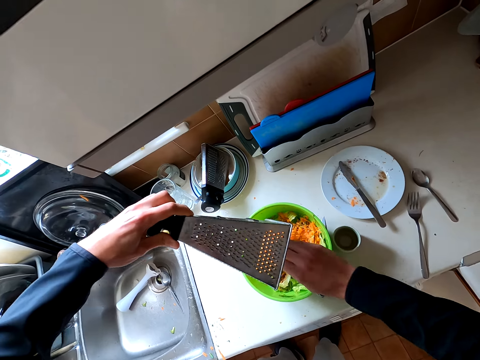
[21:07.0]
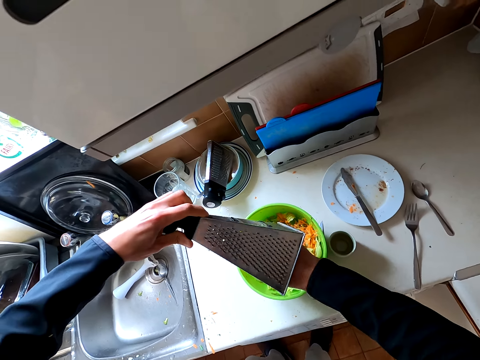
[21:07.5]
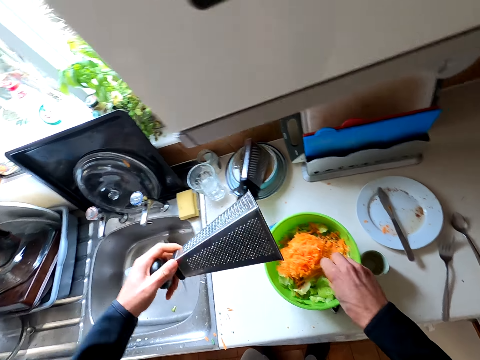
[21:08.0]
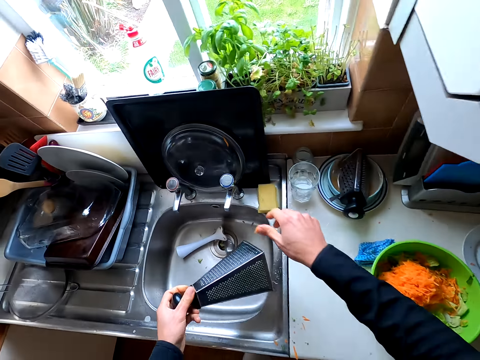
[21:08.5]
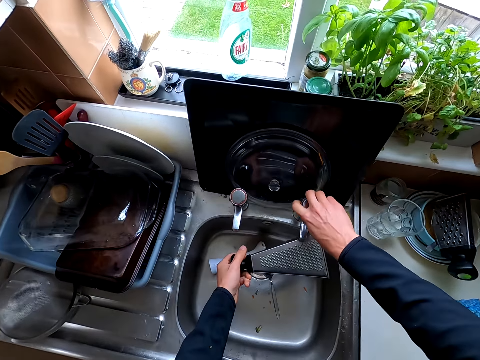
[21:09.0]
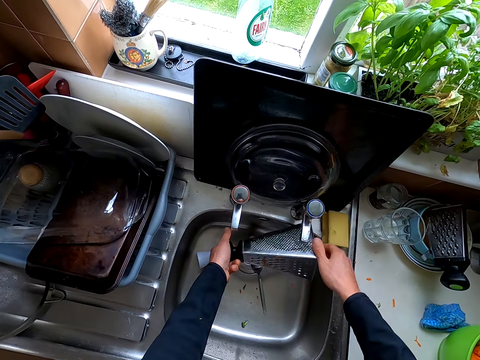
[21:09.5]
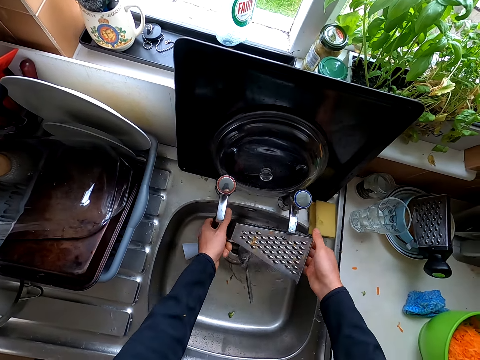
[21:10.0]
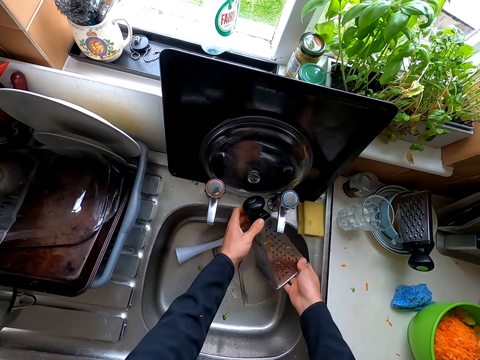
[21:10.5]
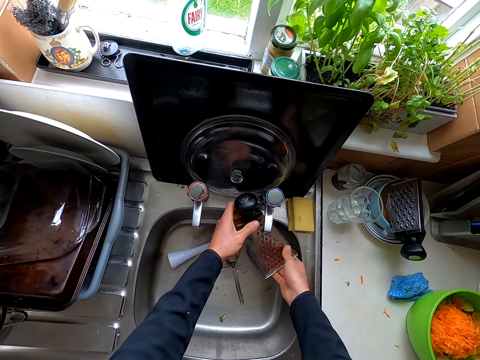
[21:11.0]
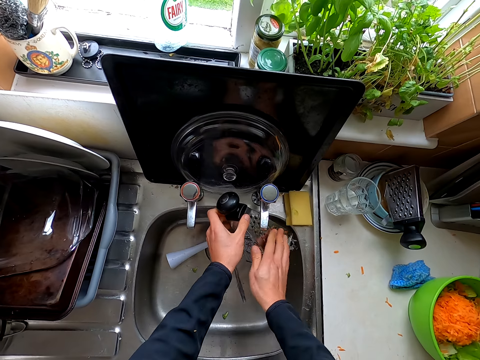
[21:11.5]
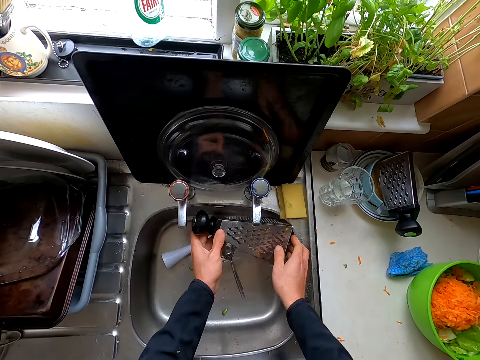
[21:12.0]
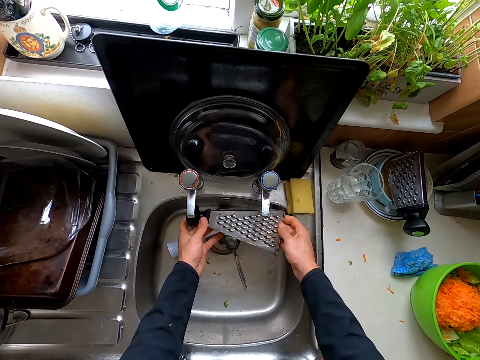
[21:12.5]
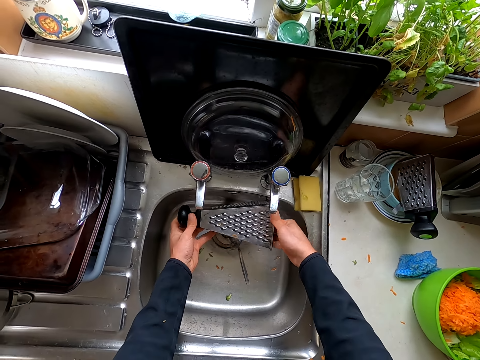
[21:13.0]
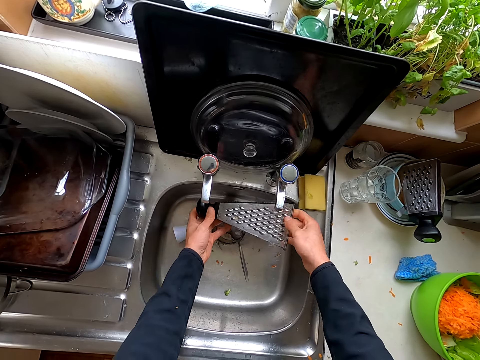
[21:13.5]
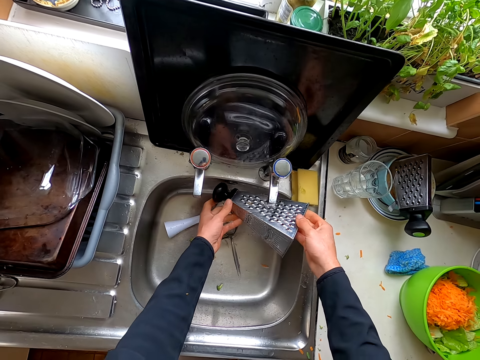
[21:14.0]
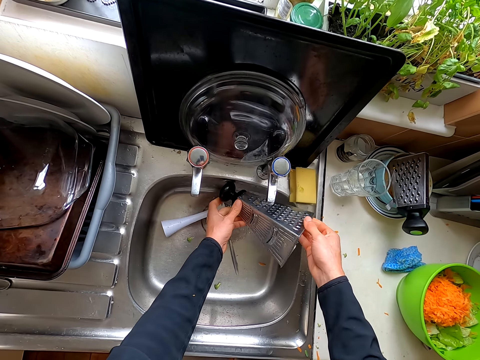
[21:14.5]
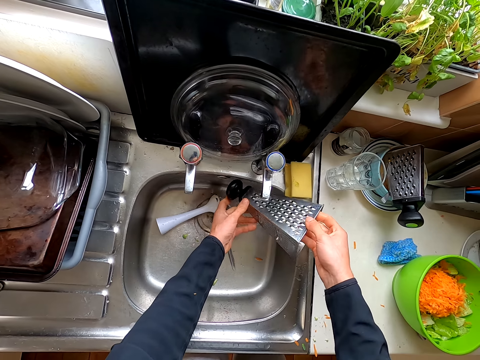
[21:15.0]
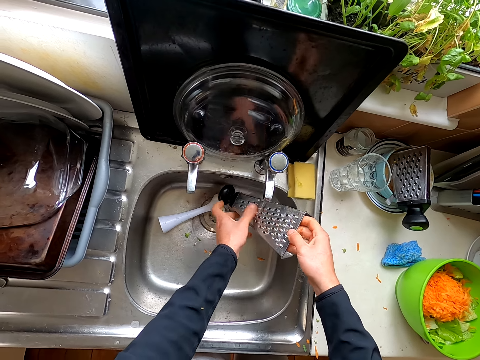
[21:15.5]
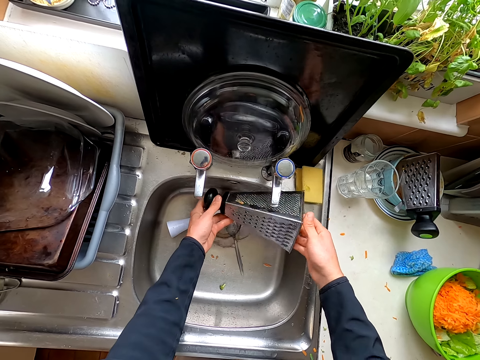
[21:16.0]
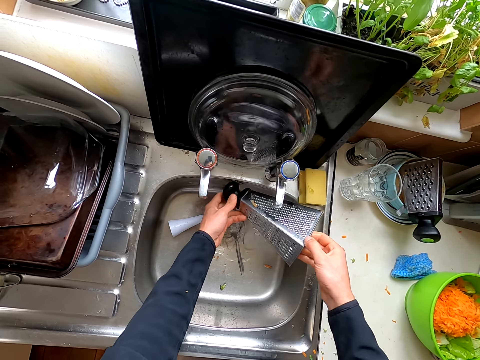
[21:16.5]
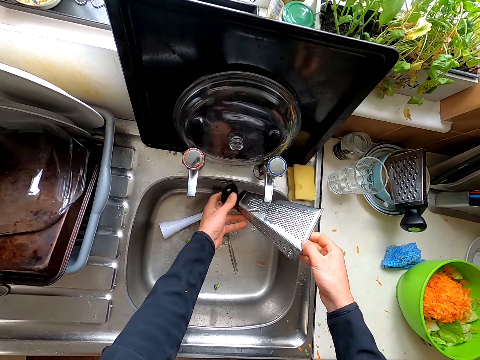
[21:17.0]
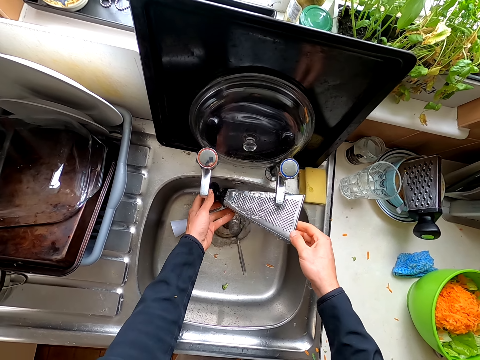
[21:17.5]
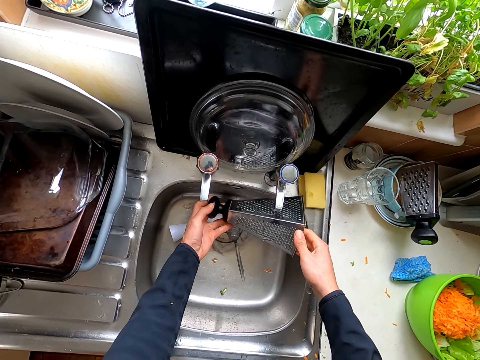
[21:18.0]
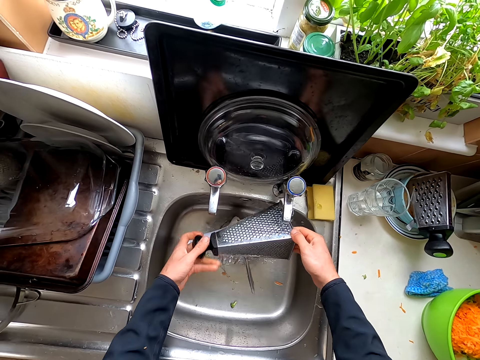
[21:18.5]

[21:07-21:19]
The camera wearer removes the carrots with the hand. They hold the grater. They rinse the grater in the sink. They open the tap.

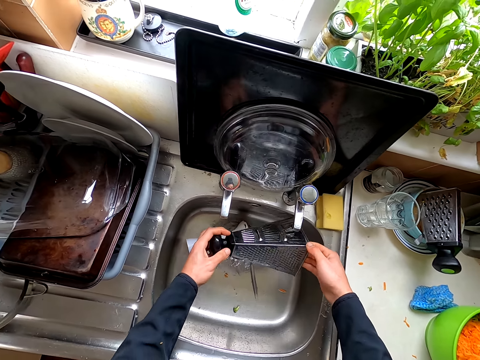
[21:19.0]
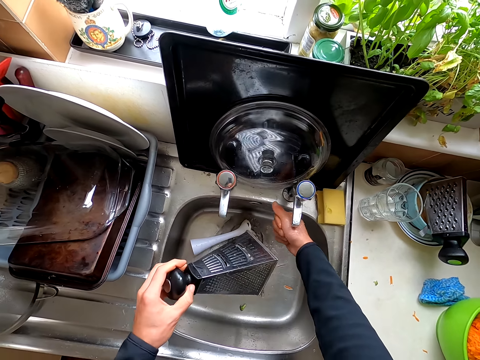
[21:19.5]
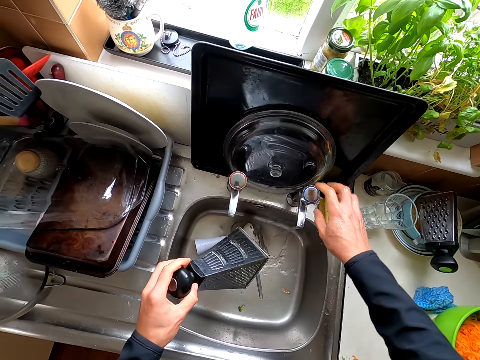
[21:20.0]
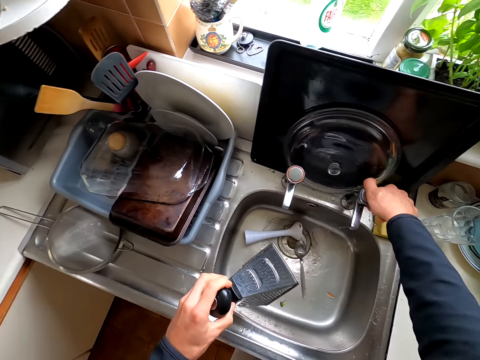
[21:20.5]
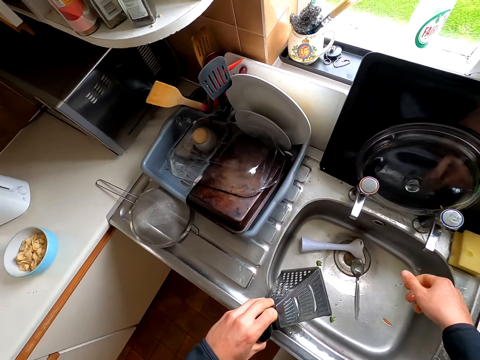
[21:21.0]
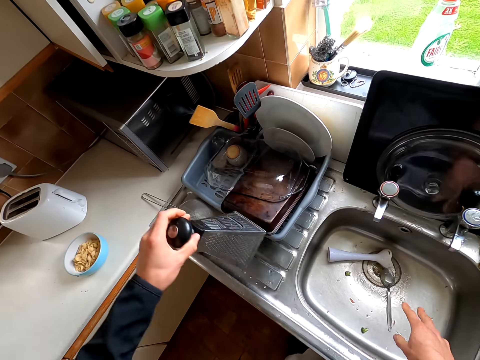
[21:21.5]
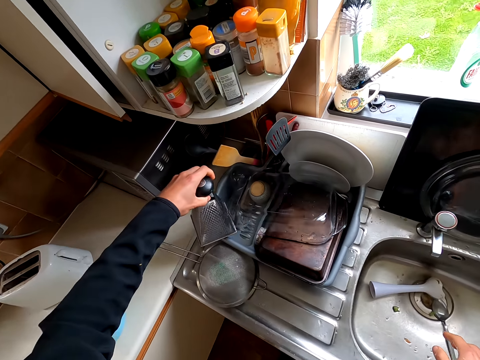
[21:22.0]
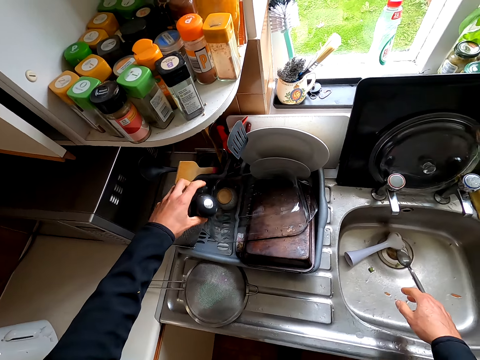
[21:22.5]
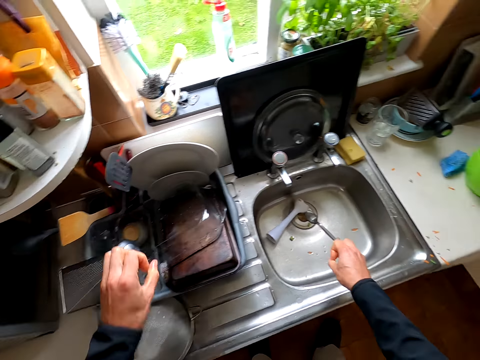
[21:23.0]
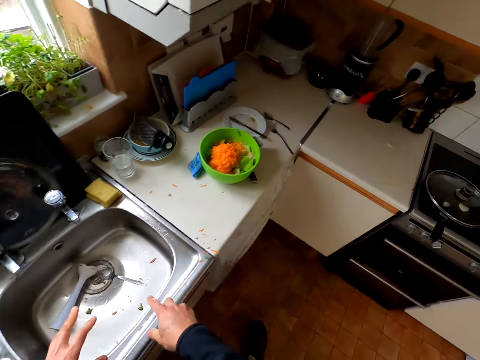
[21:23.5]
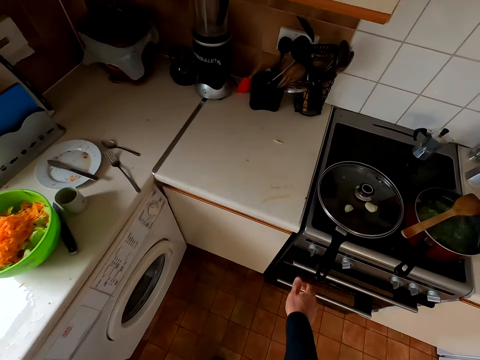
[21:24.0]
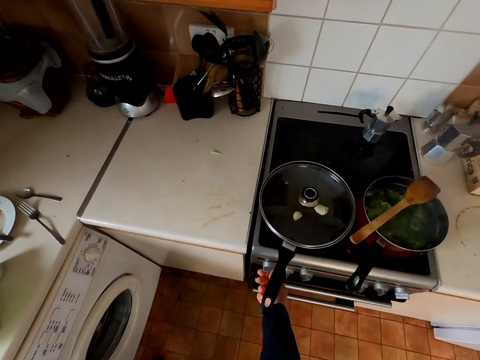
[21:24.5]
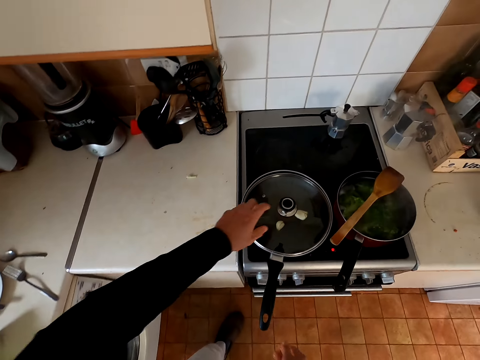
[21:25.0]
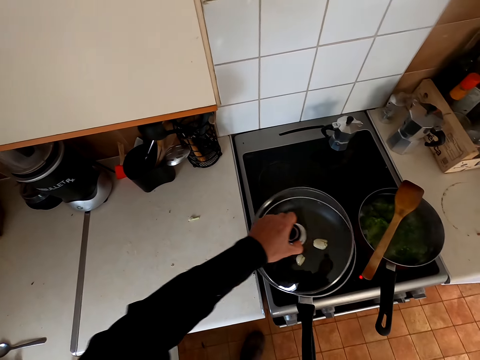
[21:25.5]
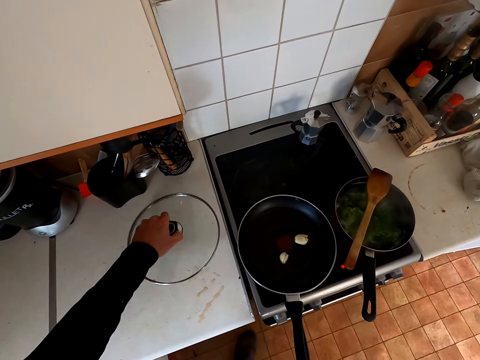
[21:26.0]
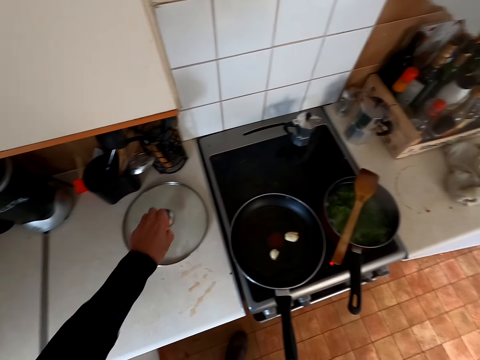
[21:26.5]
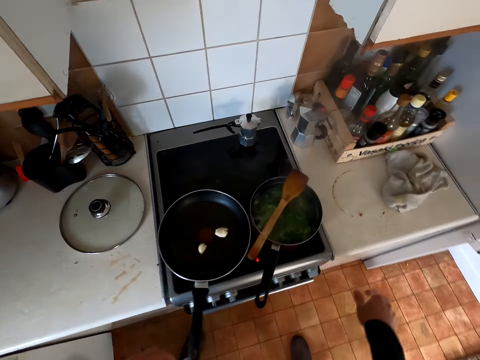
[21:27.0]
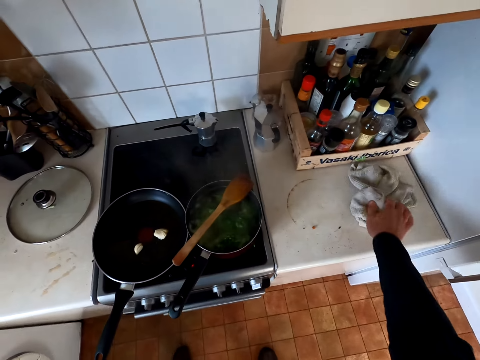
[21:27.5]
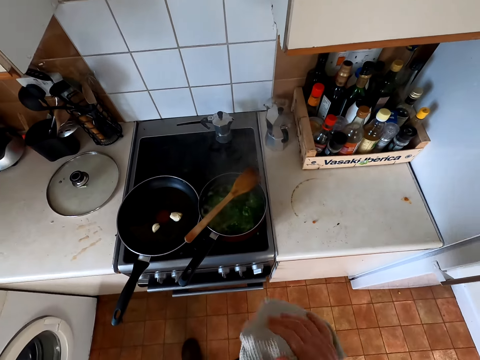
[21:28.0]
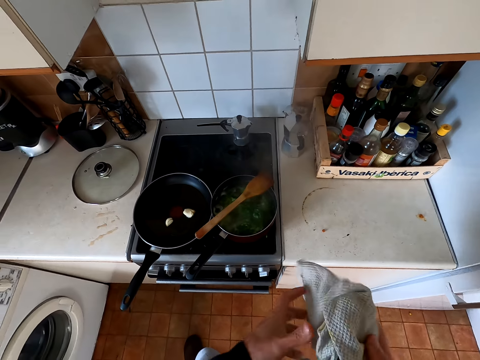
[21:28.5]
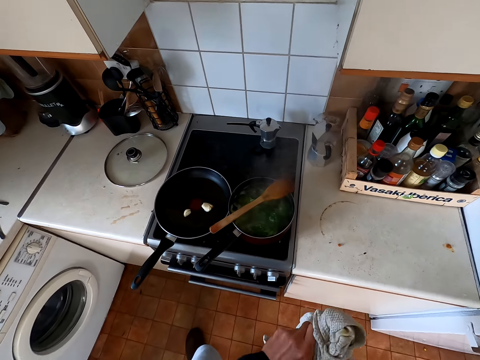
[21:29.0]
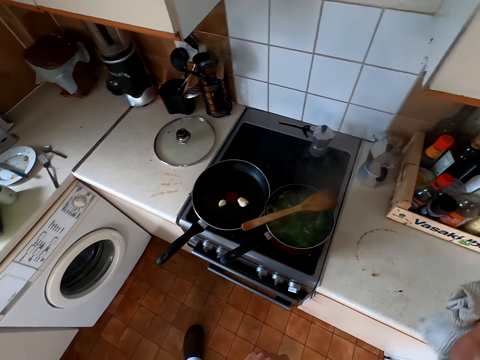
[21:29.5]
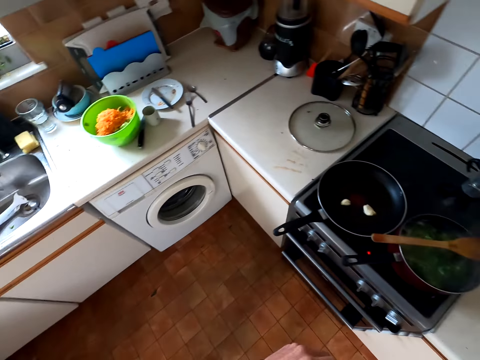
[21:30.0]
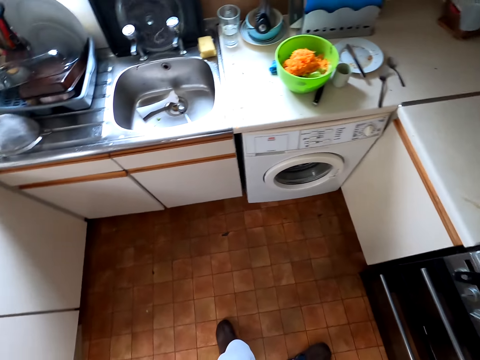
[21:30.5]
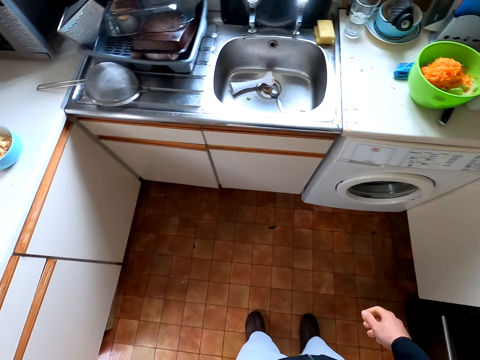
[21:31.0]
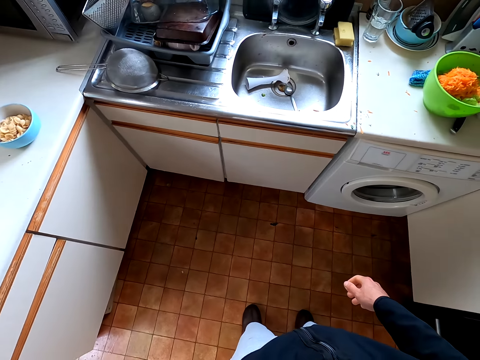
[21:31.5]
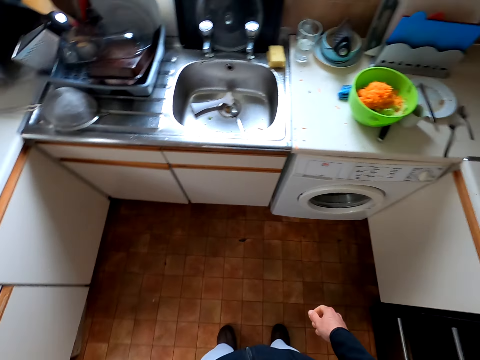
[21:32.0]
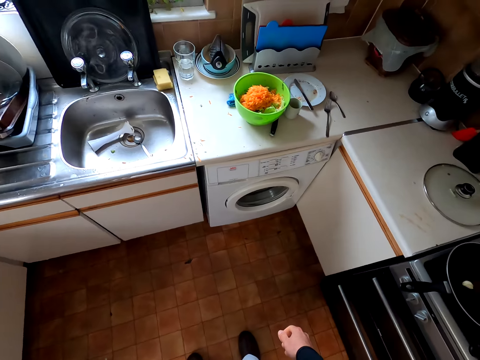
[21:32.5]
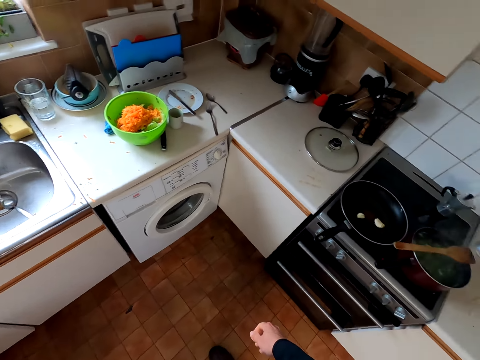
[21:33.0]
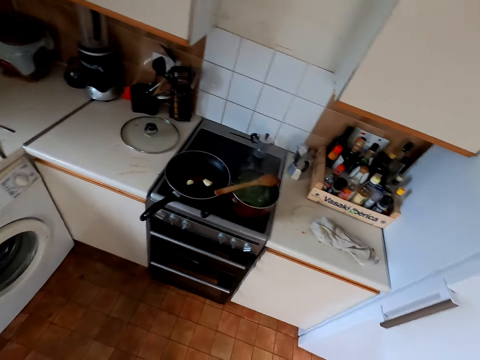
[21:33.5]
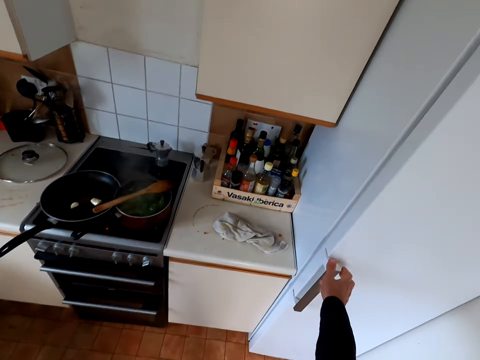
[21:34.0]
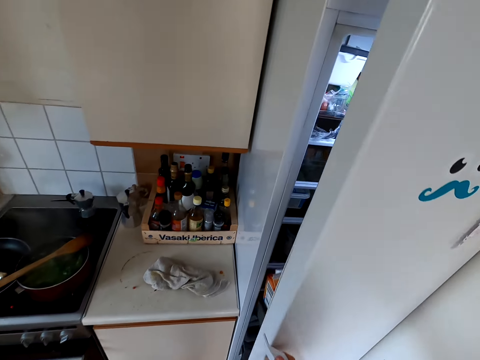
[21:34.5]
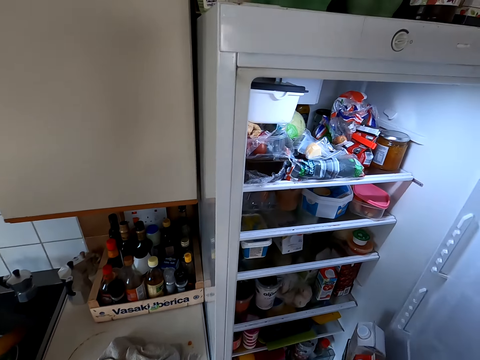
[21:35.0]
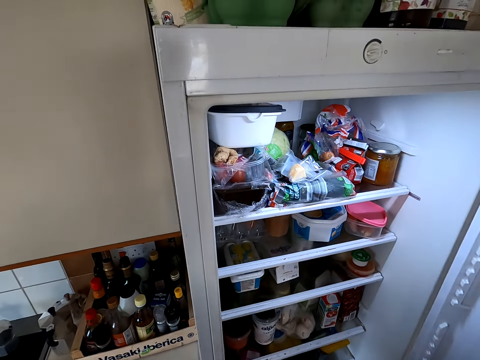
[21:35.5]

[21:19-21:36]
The camera wearer closes the tap. They put the grater in the dryer. They switch on the cooker. They open up the cooking pan lid and put the cooking lid on the table. They take the kitchen cloth, wipe the hands, and put the kitchen cloth down. They look around the kitchen. They open up the fridge.
